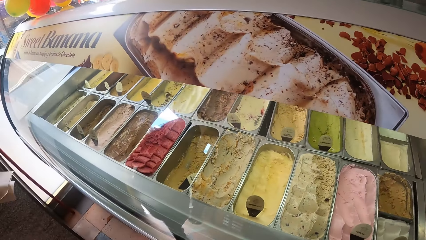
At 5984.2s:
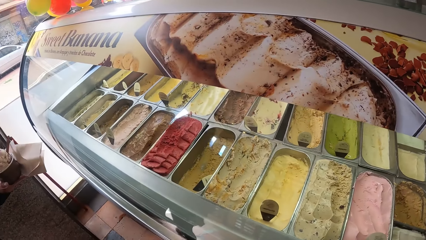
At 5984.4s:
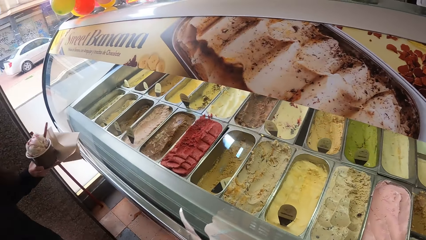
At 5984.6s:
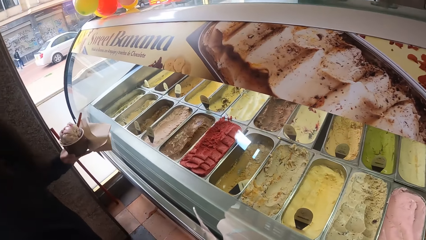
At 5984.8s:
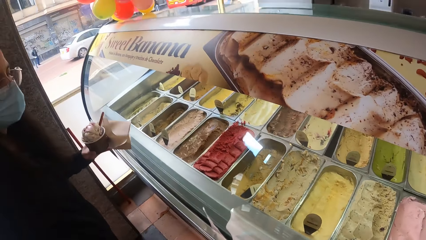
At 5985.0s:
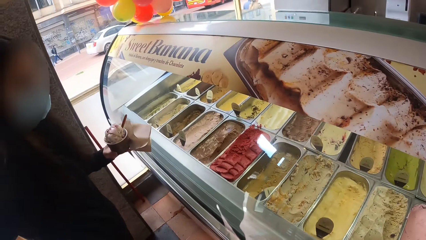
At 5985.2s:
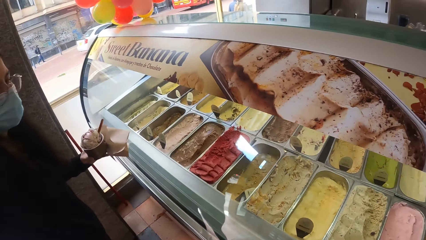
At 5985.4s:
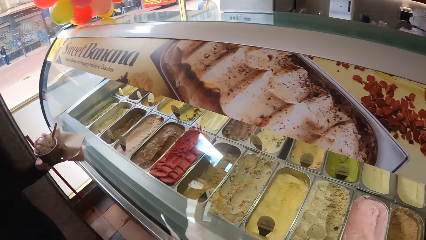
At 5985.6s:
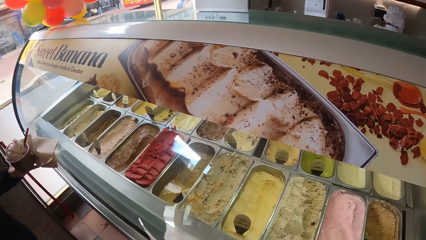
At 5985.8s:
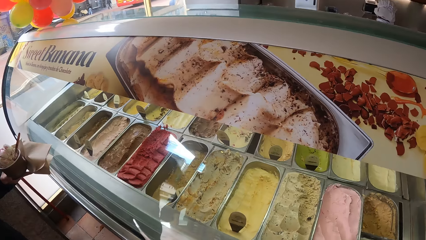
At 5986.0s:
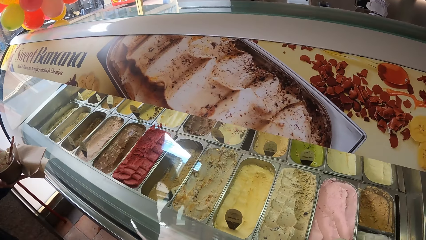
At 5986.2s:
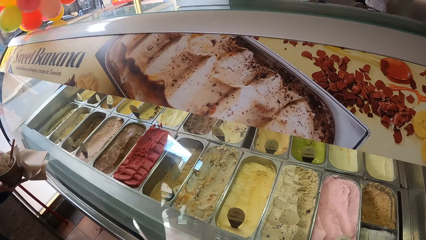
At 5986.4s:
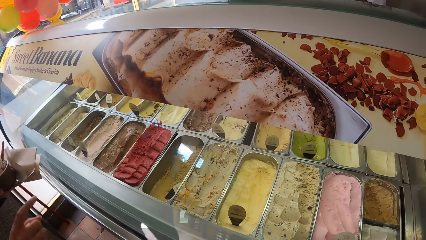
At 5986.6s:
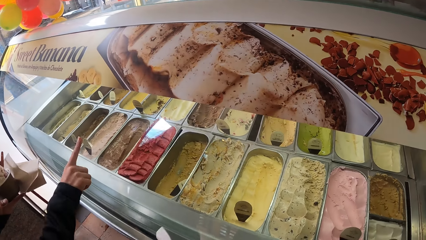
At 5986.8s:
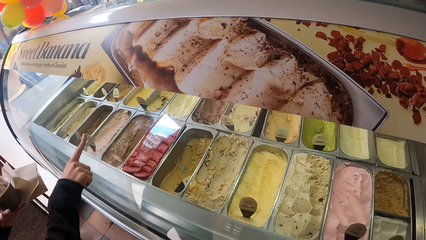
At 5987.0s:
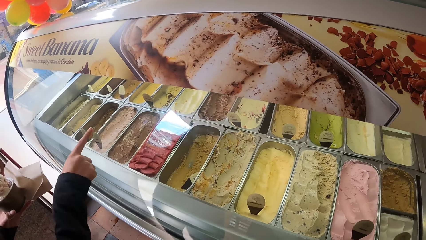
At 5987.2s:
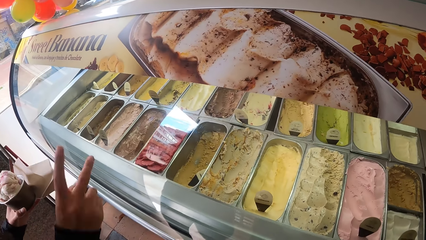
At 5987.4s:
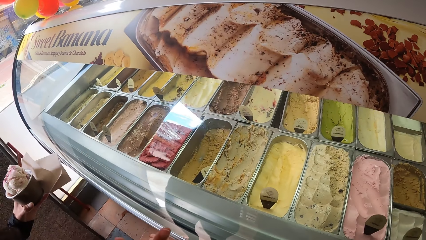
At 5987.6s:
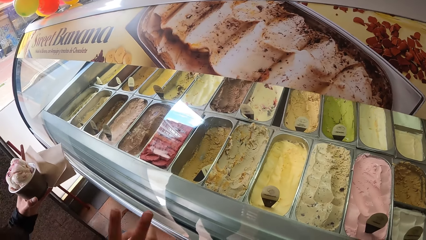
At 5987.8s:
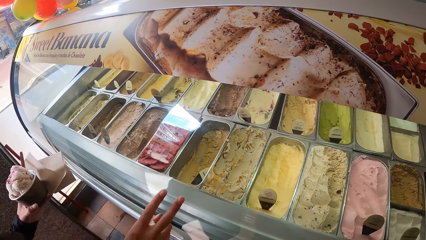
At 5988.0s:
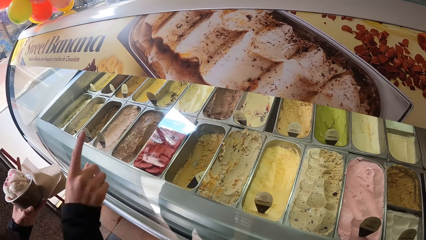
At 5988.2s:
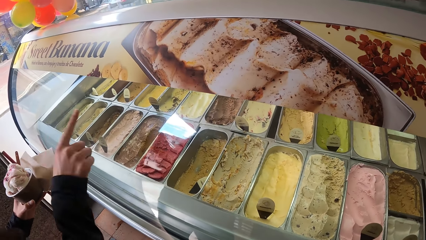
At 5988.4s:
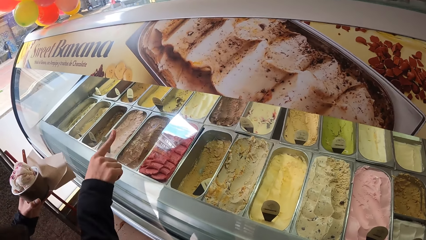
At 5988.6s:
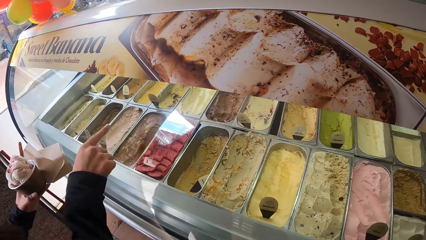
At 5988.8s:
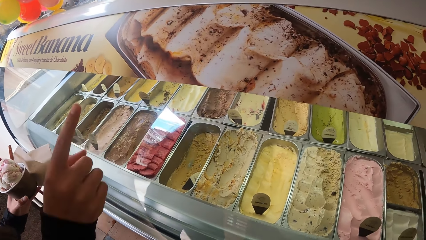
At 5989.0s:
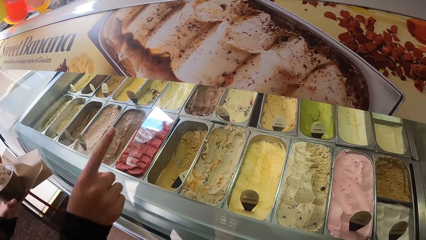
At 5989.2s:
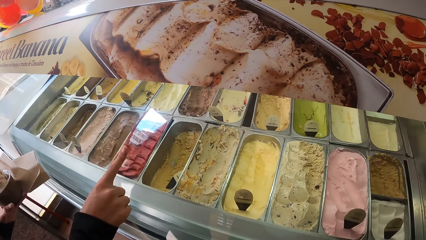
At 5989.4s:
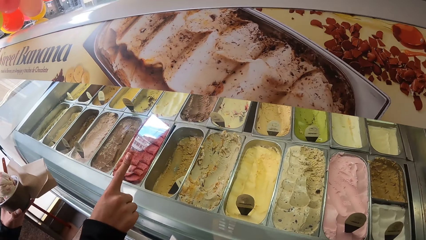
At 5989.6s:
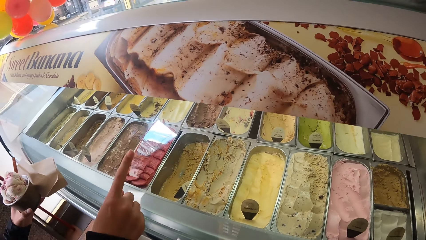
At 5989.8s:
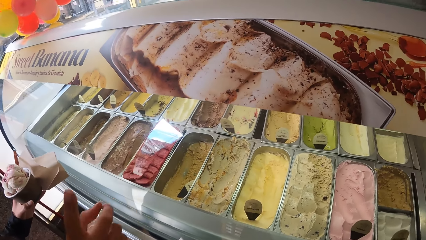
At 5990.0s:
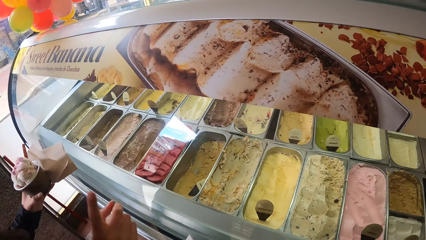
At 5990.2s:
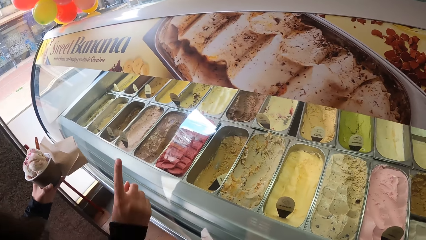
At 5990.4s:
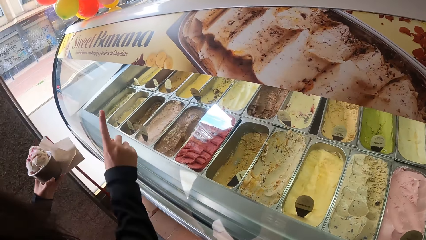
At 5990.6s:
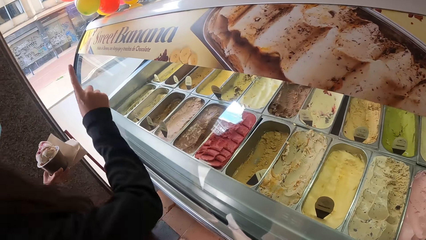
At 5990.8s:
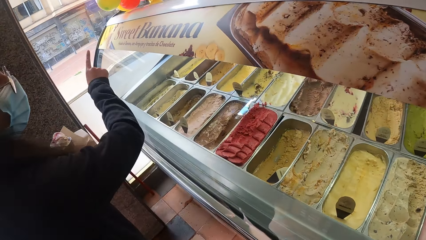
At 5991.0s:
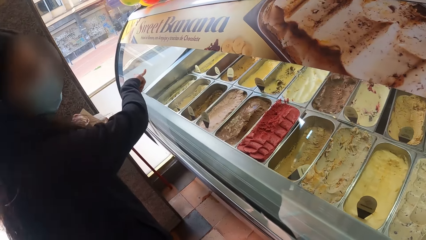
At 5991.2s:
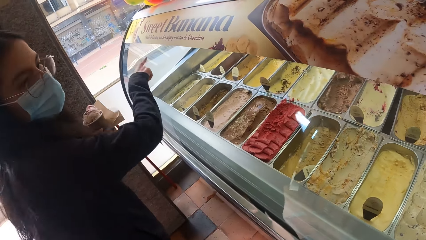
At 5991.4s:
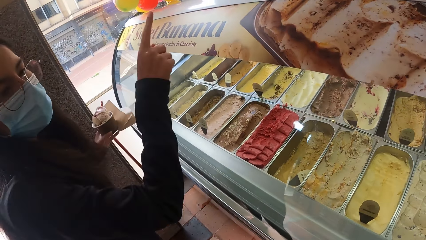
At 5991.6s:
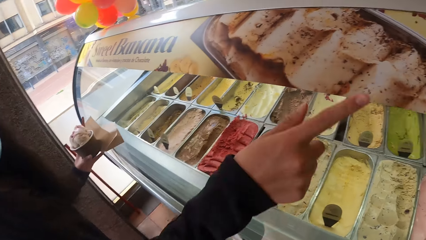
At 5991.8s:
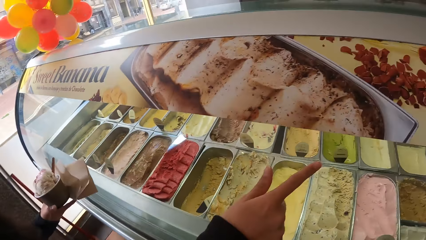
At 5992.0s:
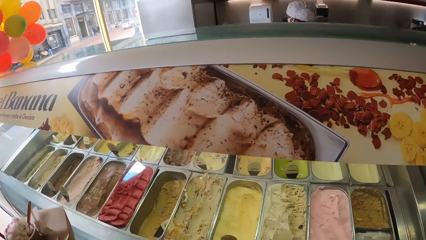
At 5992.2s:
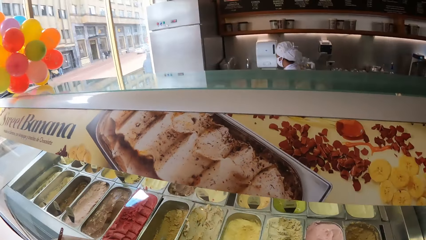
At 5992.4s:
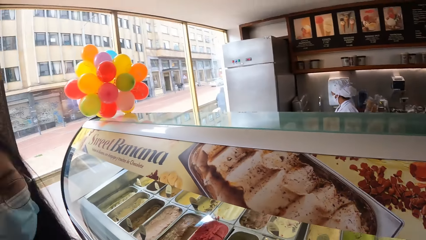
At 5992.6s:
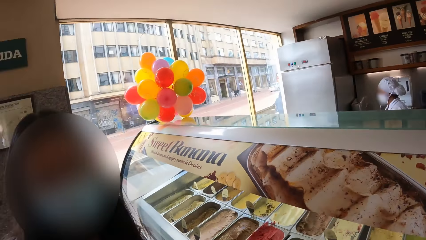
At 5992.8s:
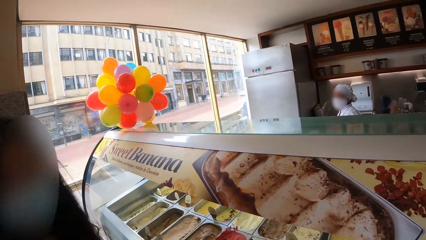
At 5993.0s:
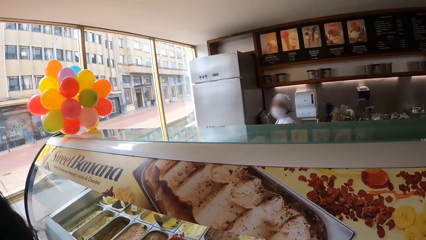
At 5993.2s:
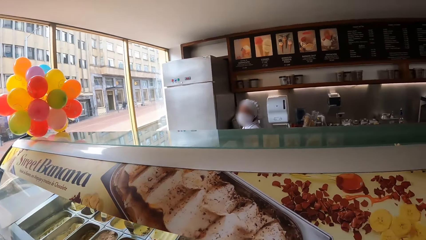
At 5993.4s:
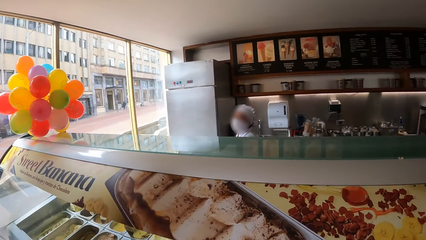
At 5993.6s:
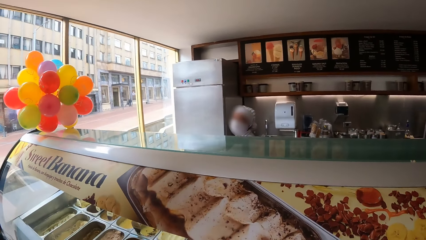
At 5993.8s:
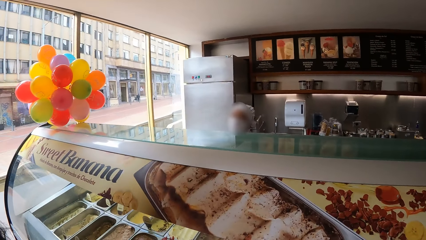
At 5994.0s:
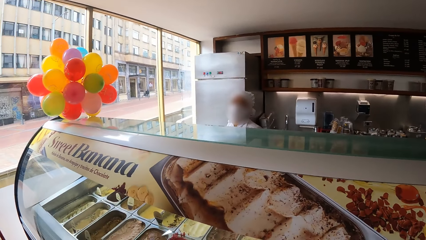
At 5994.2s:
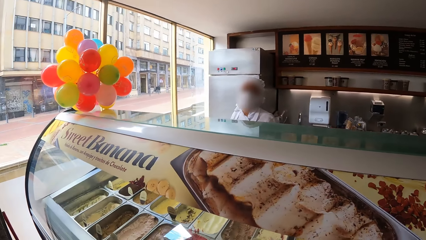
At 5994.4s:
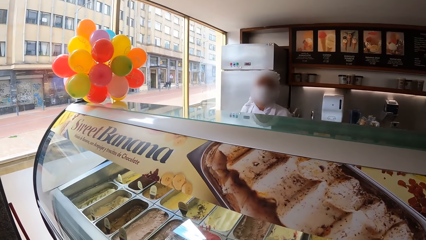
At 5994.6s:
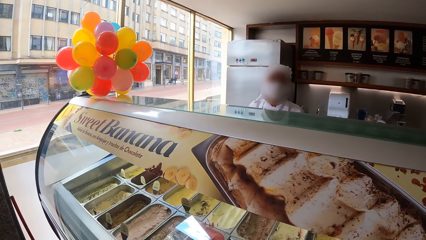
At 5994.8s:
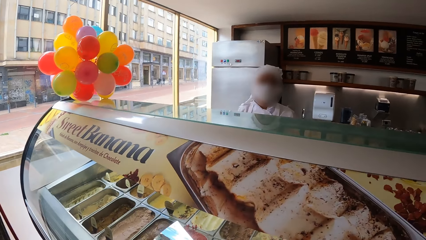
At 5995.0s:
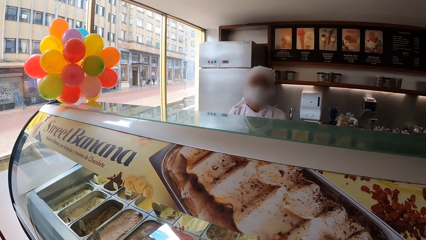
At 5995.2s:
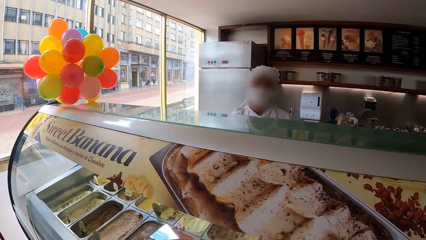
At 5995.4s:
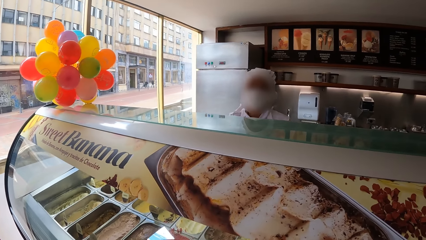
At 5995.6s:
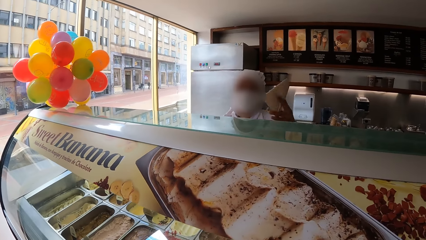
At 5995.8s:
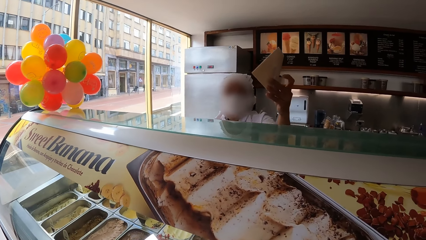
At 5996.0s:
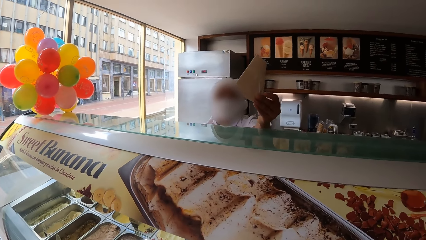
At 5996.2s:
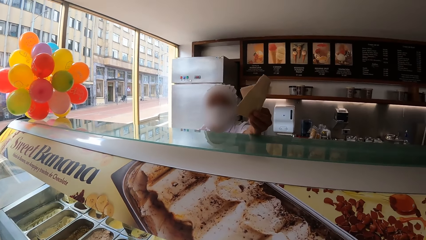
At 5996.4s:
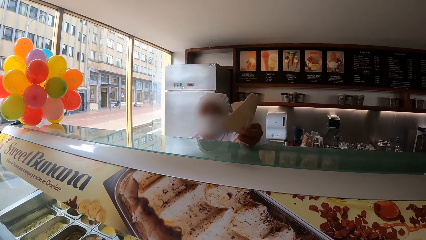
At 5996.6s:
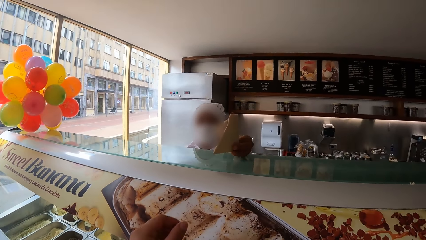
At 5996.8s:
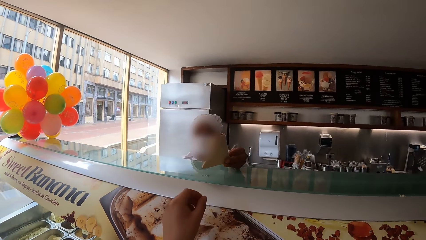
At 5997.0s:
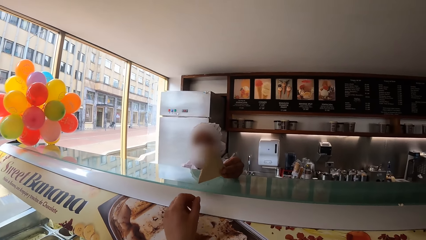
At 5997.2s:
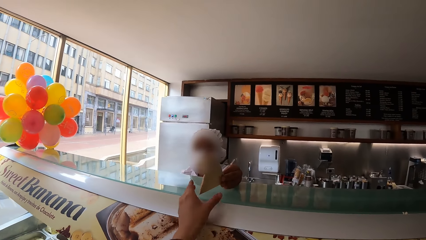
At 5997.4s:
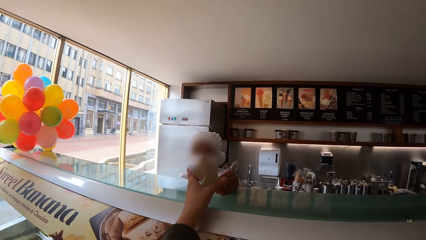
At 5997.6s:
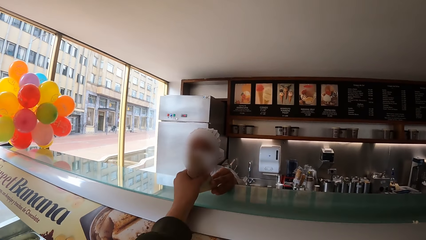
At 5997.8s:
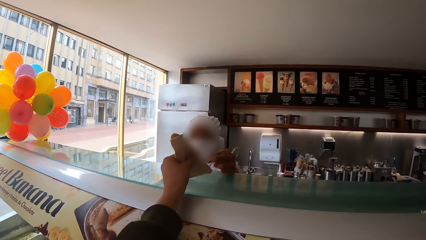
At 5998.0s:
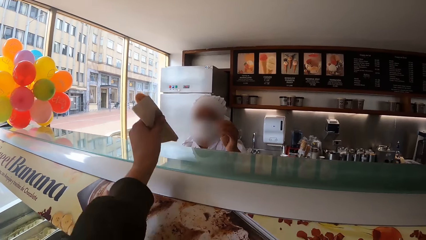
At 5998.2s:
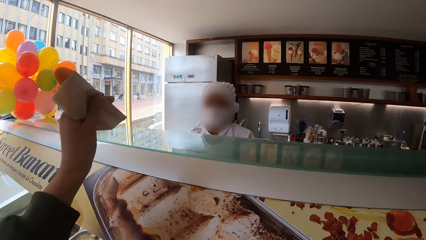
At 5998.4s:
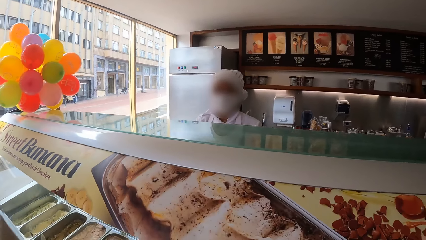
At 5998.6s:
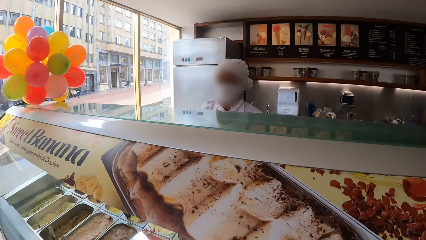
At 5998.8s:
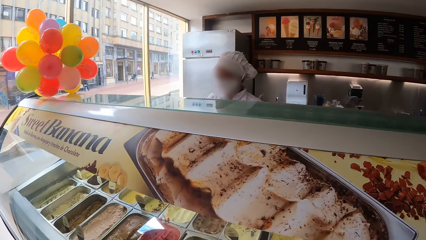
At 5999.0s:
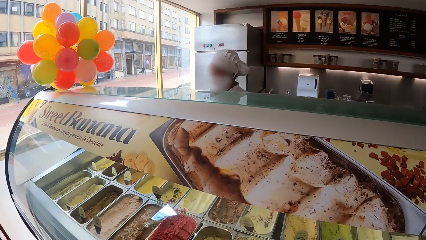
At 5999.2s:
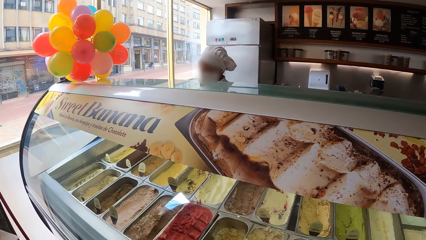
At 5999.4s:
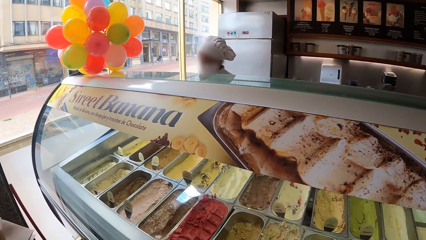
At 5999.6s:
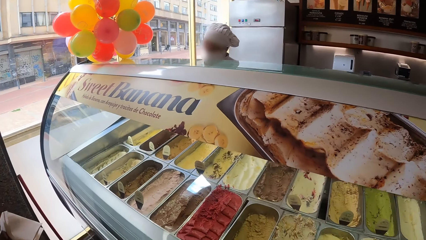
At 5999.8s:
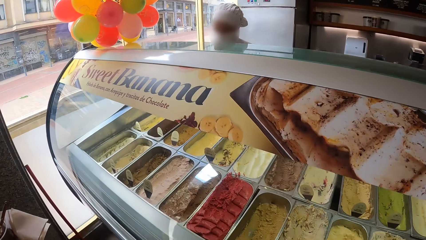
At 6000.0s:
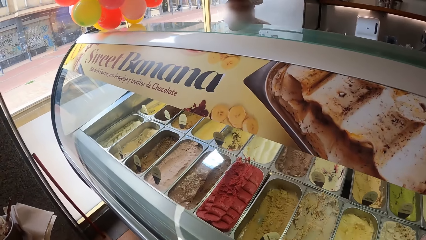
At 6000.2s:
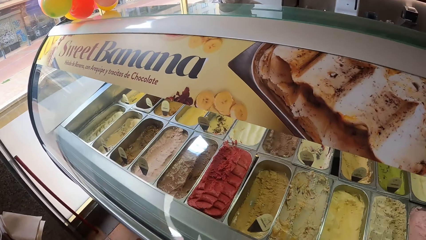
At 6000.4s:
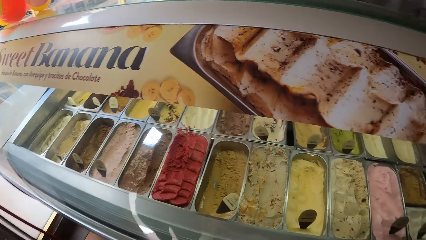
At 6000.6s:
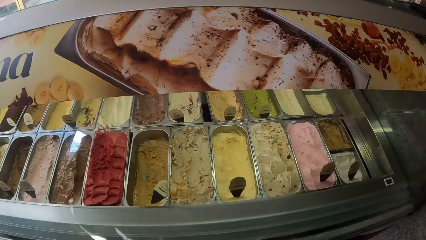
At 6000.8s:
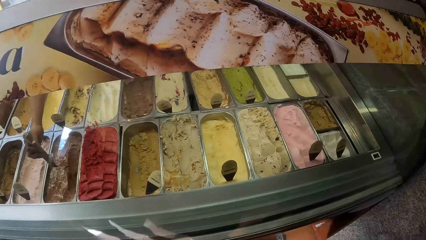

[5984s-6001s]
A woman holds a cup of ice cream and a tissue paper in her left hand. The woman touches a show glass with her right hand. A person points at the ice cream. The camera wearer collects a tissue paper from a man with his left hand.
